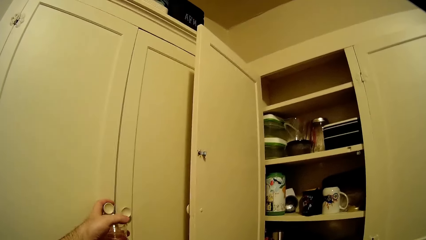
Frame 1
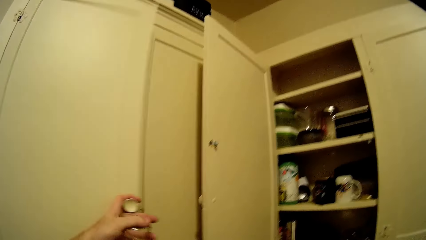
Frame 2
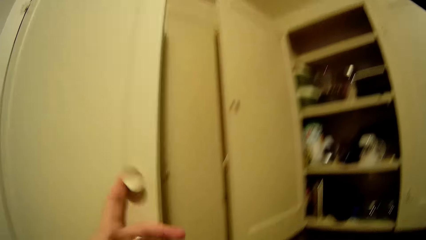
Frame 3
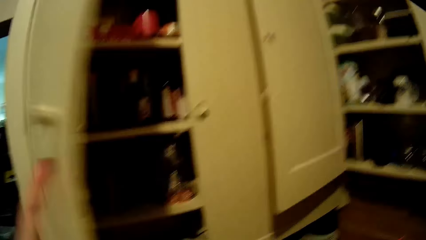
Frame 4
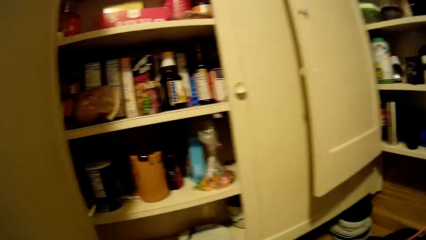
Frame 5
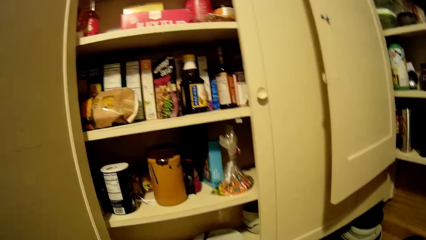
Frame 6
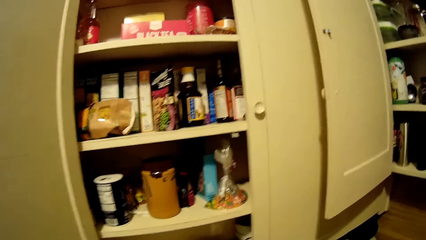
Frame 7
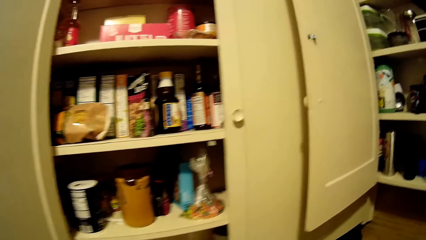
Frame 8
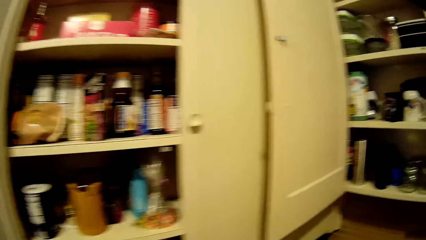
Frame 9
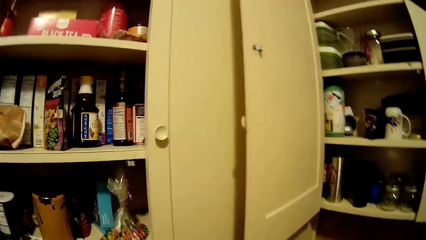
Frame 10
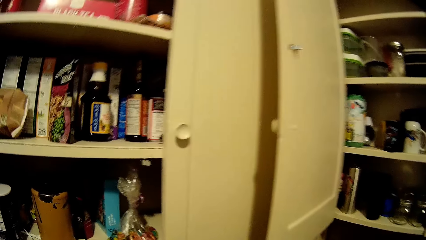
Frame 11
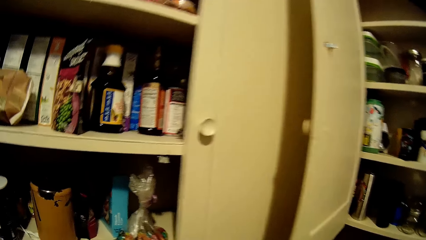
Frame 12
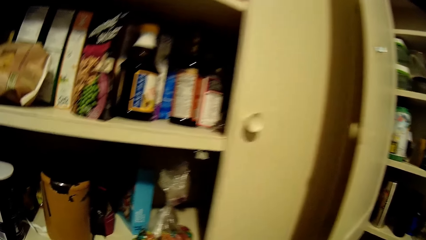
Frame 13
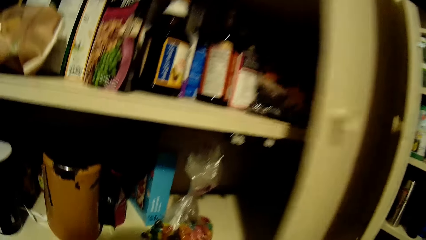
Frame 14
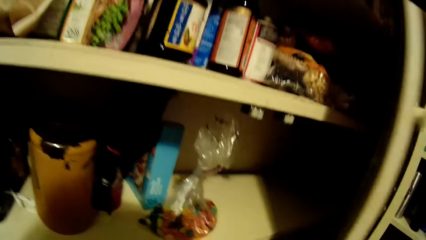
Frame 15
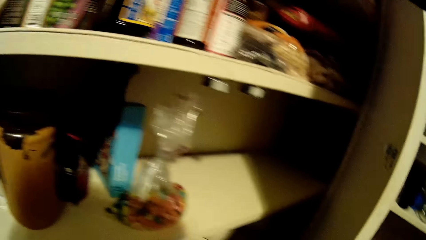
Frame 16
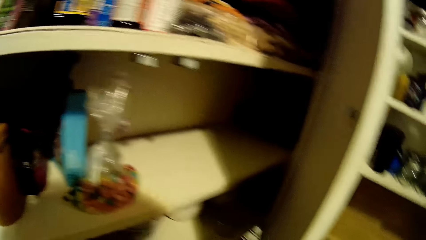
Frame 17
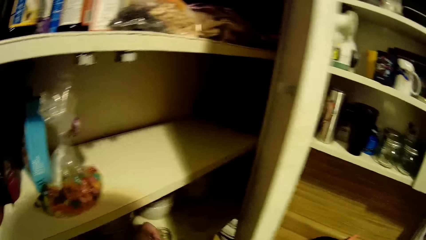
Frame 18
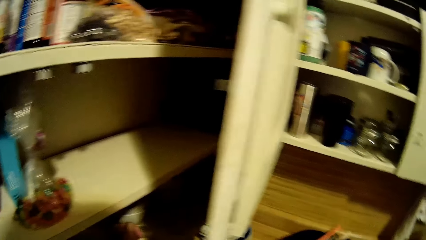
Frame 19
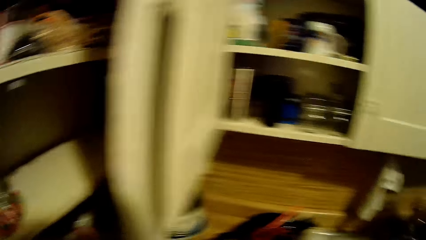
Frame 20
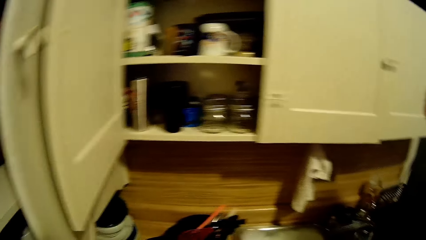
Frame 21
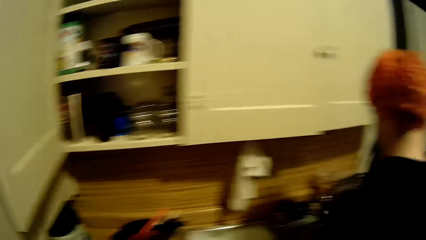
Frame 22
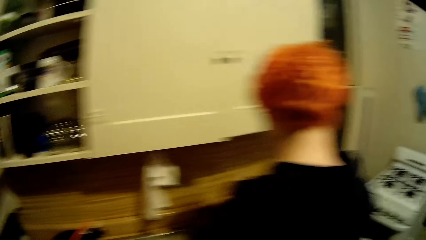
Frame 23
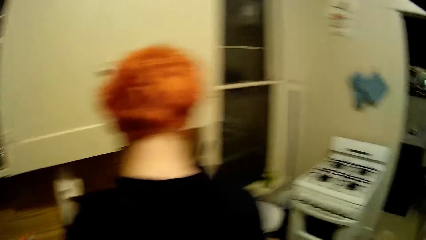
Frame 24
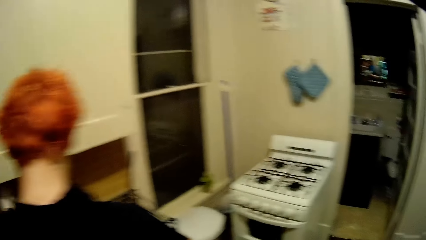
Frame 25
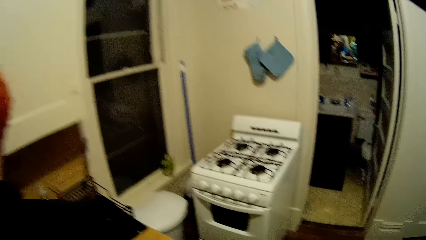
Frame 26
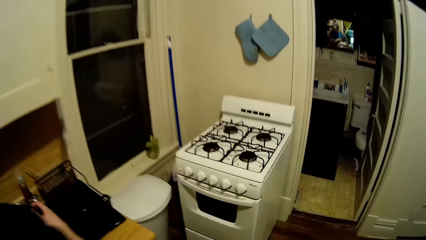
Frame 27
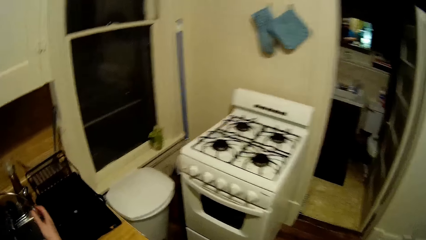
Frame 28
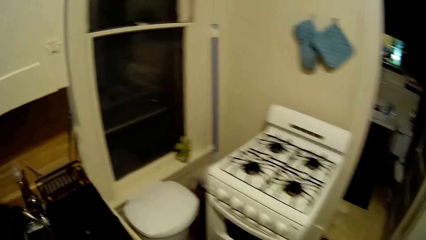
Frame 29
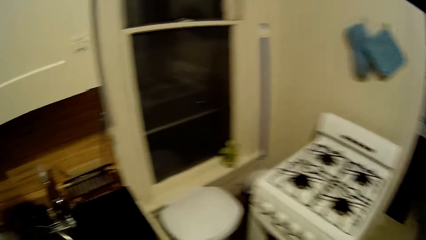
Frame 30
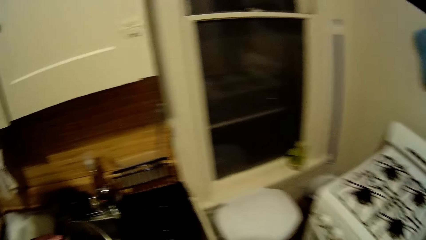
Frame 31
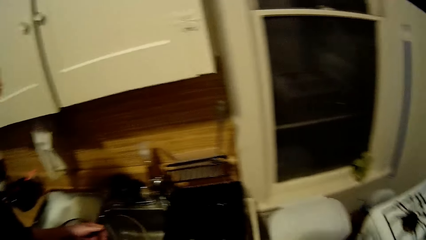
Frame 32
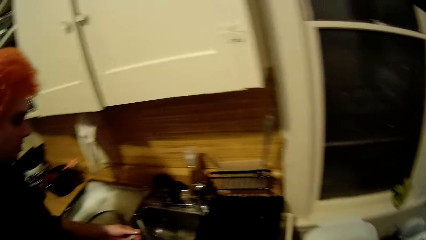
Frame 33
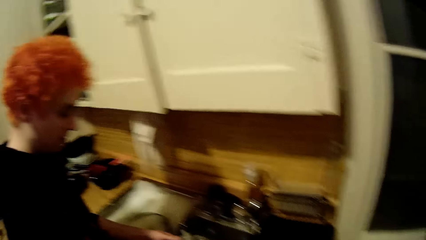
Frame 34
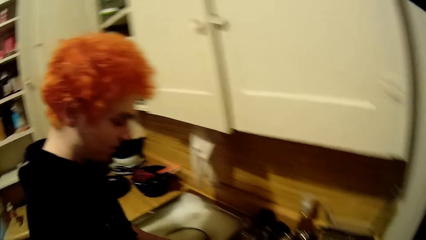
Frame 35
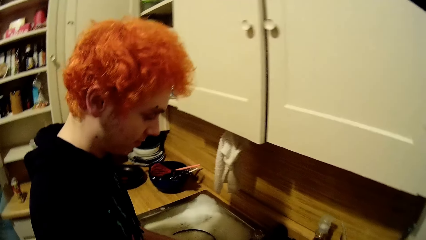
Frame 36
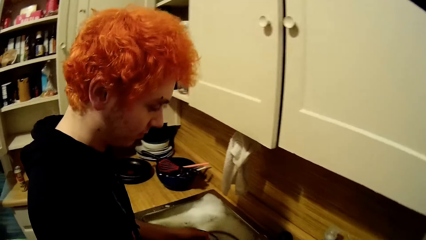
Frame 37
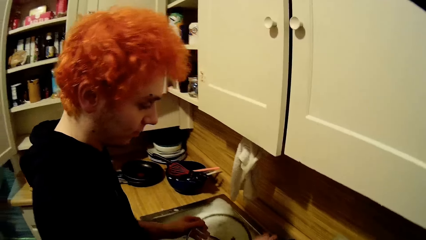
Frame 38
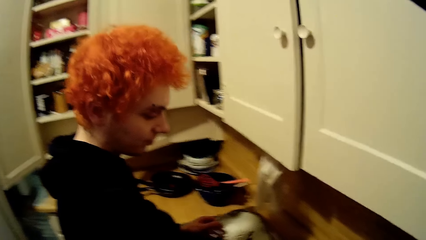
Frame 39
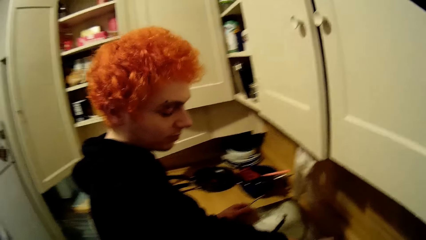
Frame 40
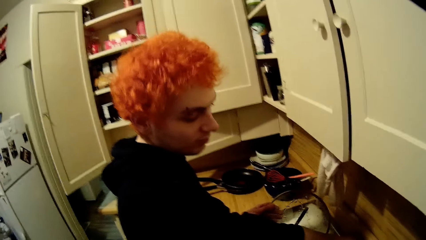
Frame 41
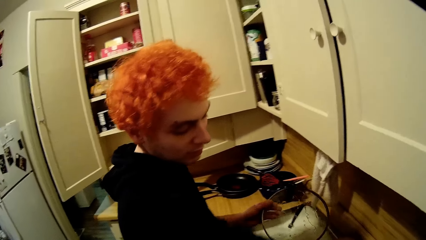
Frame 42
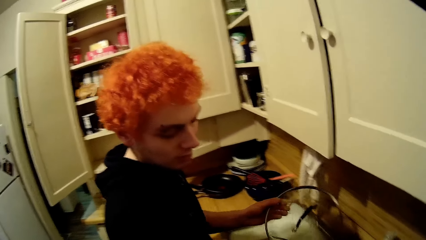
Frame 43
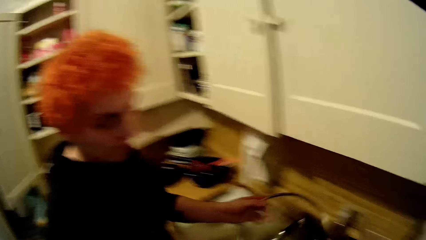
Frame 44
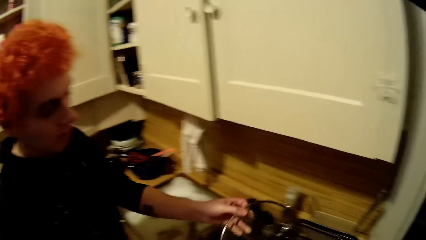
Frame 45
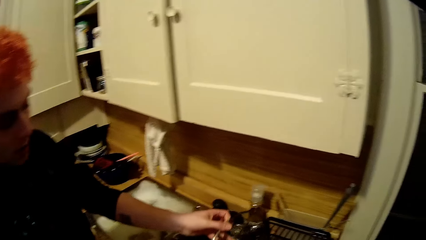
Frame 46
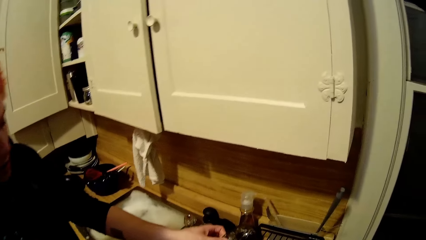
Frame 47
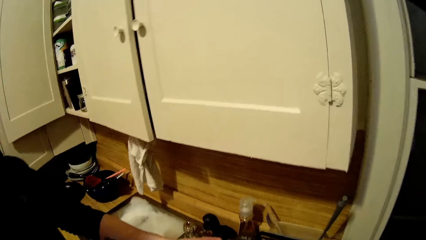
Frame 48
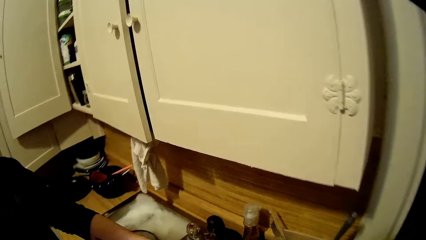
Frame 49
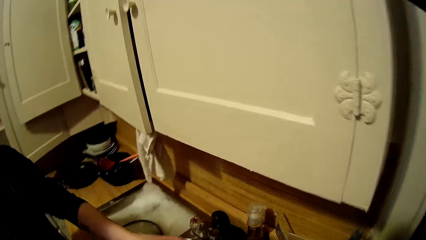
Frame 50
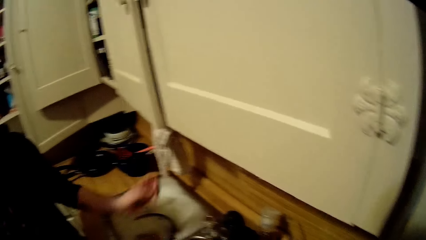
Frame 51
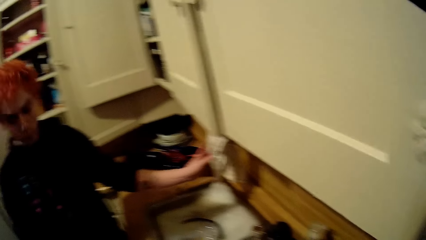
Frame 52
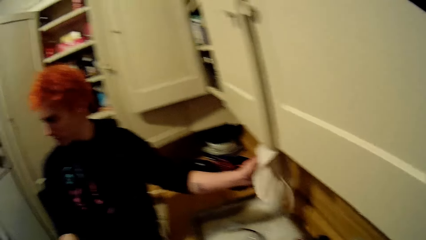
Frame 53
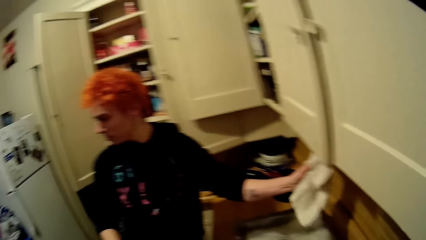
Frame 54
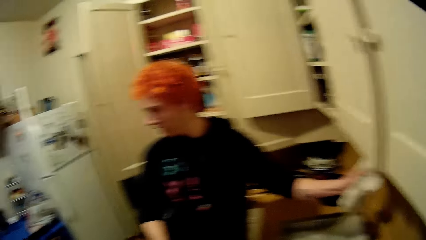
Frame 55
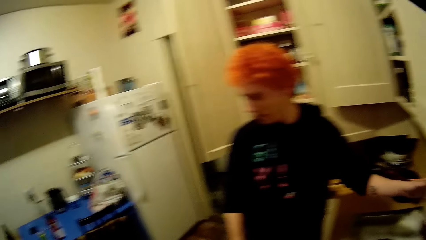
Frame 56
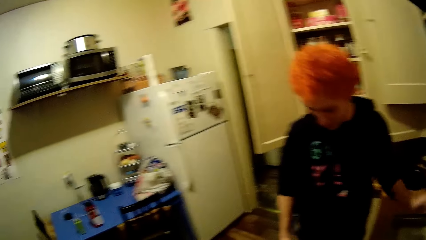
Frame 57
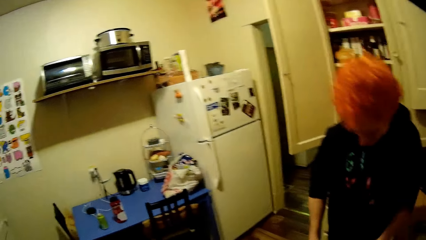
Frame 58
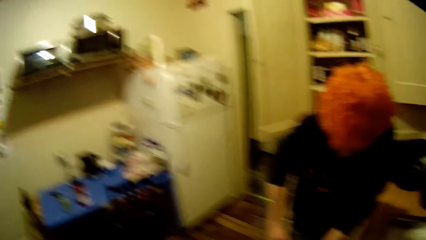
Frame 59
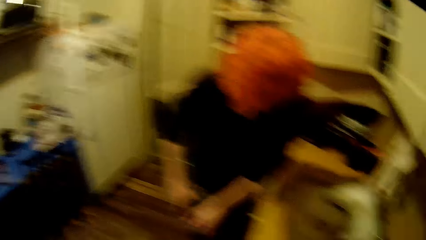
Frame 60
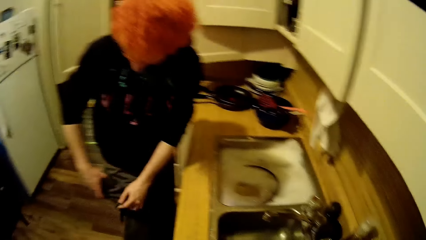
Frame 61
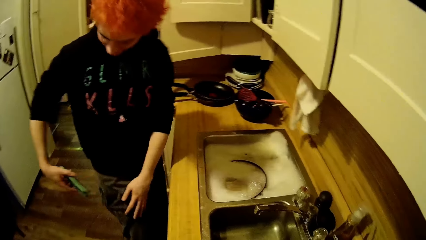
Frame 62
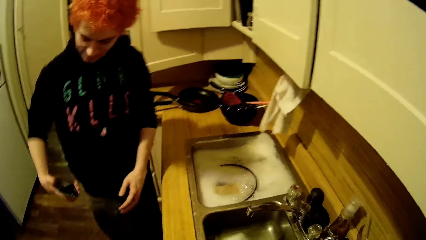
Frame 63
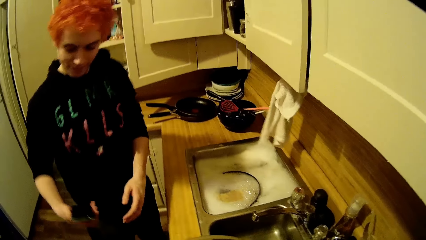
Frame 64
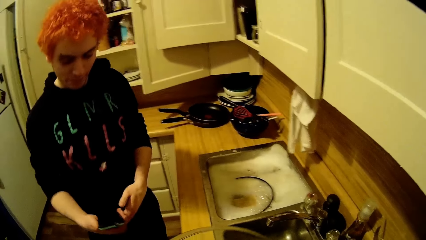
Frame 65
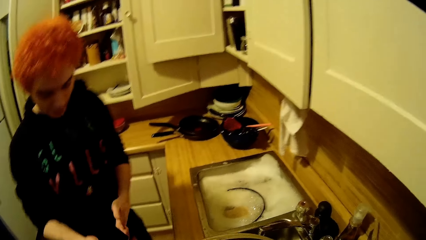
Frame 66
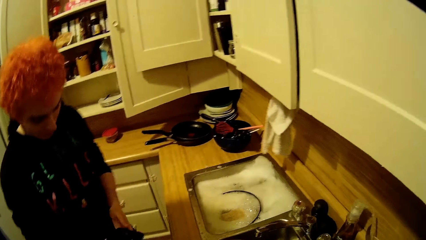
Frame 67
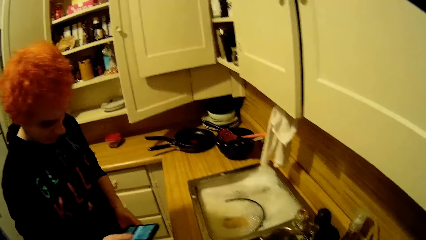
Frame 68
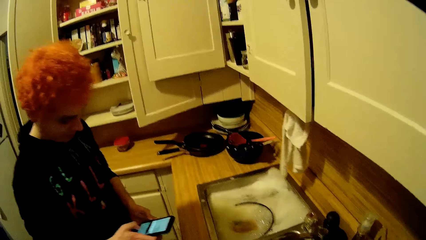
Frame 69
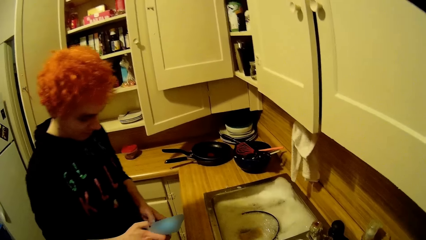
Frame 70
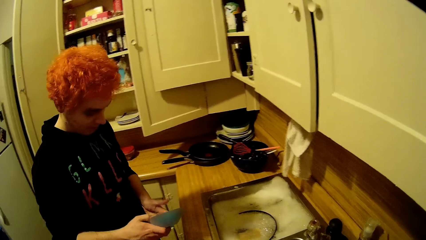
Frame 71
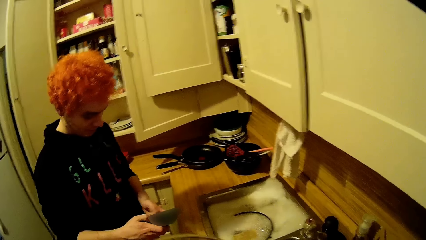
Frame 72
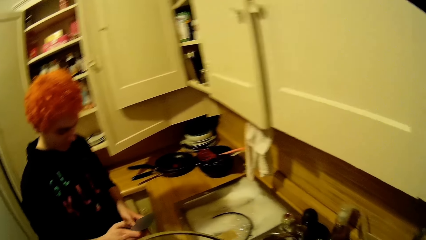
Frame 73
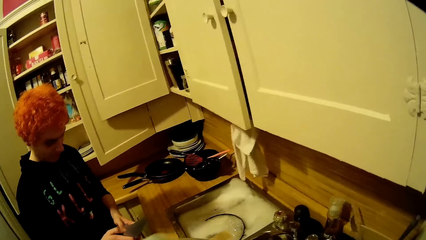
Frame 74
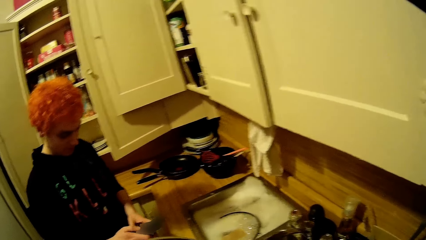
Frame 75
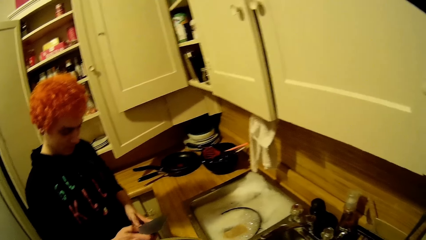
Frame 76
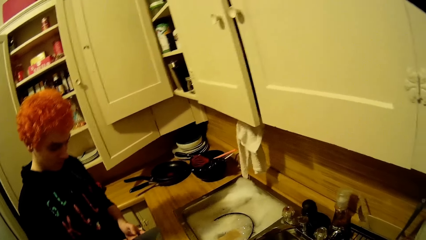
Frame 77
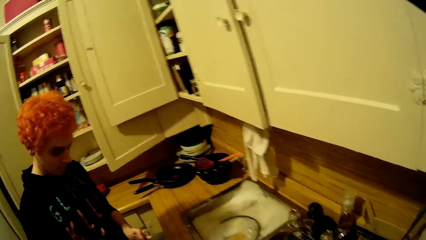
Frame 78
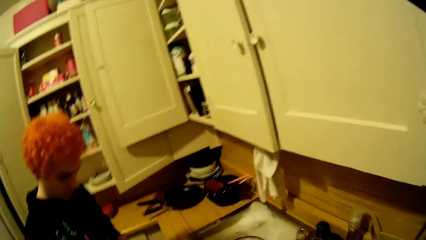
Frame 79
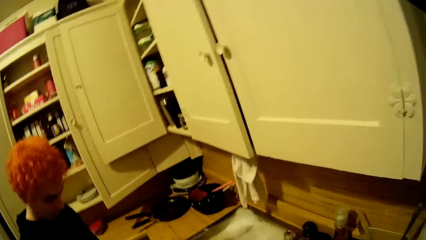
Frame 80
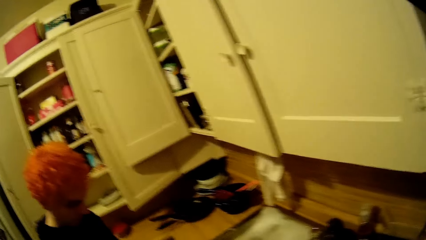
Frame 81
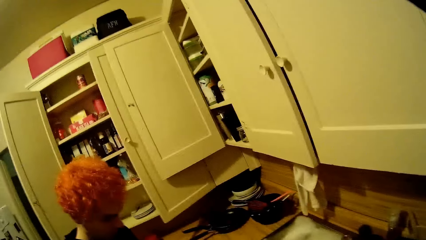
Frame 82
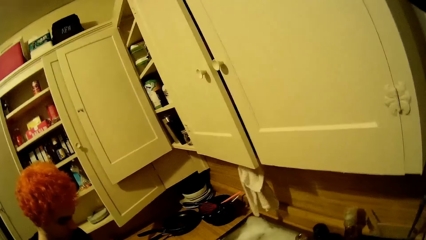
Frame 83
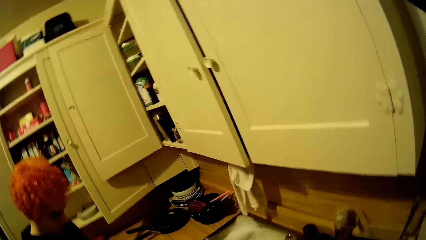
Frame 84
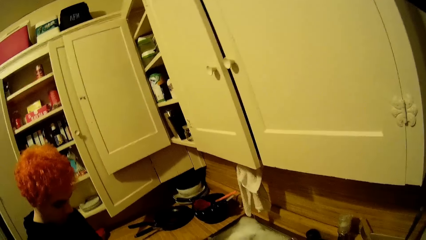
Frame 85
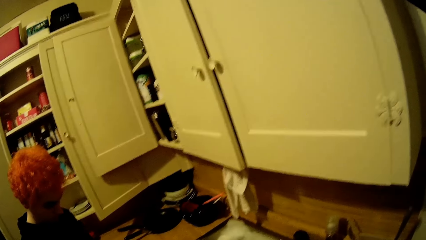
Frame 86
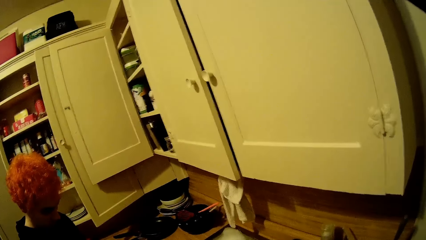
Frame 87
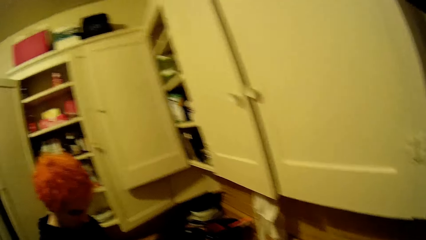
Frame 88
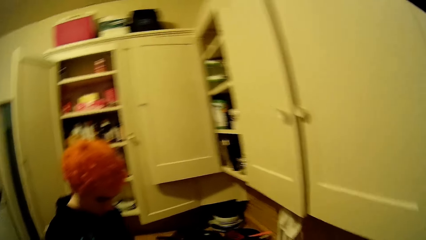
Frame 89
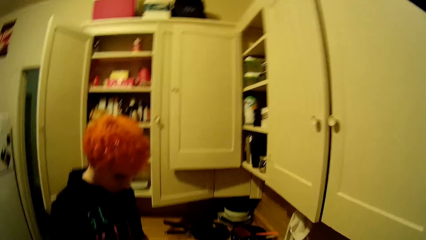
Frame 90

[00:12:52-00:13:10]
The camera wearer opens the cabinet. They stare inside the cabinet. They move towards the cooker. They stare around the house. A man lifts the lid and places it on the cooker. The man wipes his hand with the fabric. The man picks the phone from the pocket or the cabinet. The man operates the phone and scrolls the phone.
